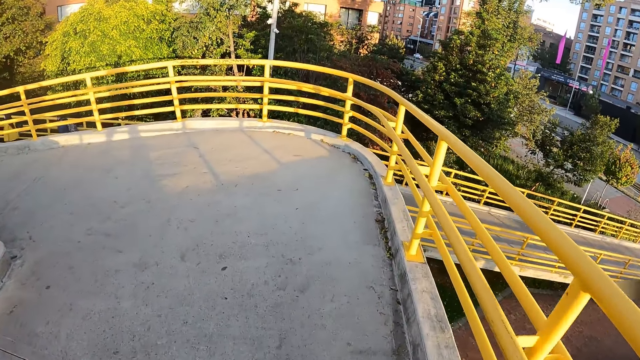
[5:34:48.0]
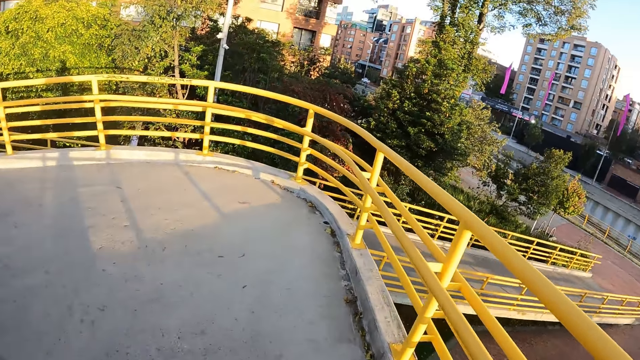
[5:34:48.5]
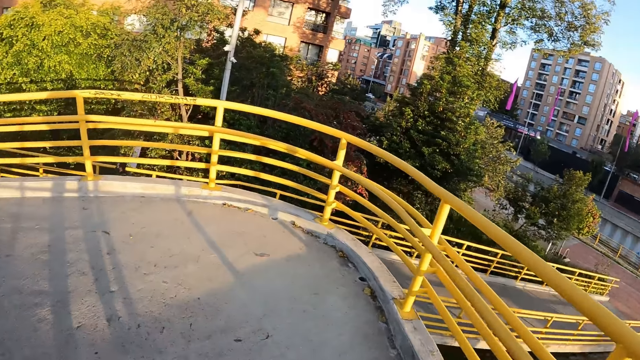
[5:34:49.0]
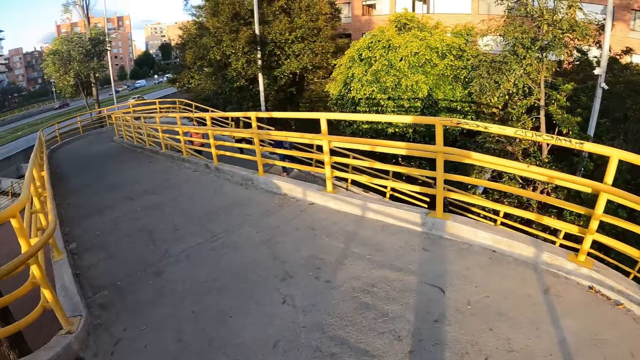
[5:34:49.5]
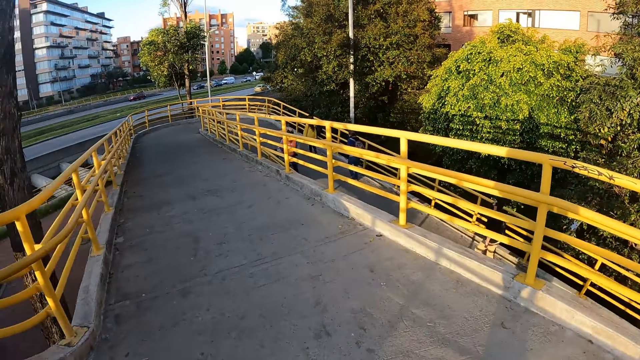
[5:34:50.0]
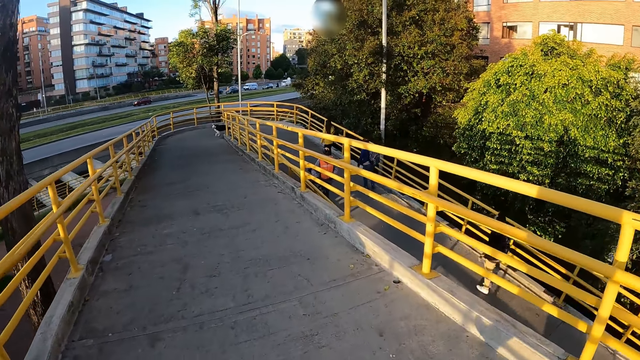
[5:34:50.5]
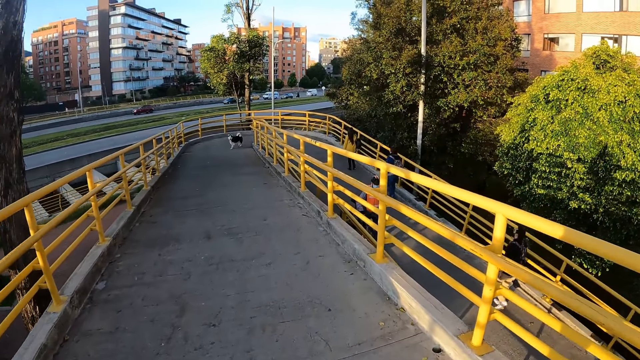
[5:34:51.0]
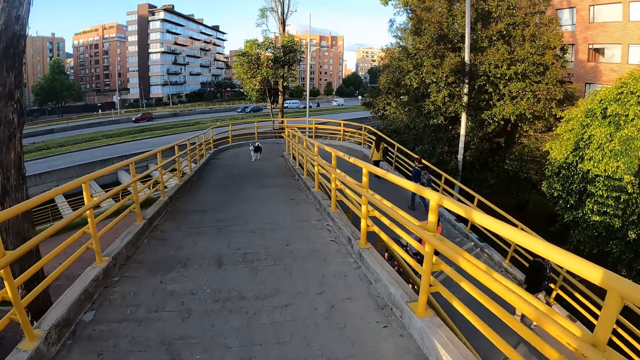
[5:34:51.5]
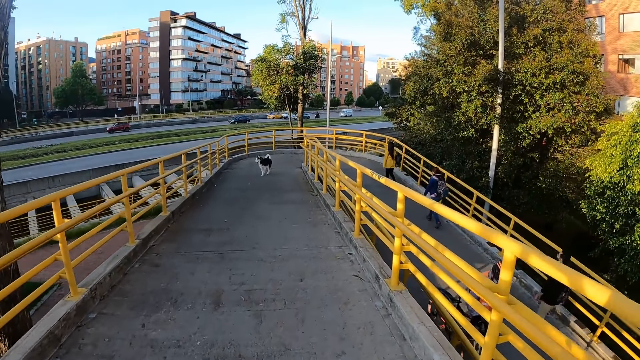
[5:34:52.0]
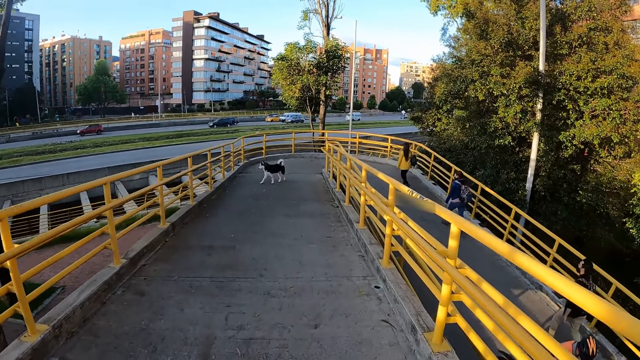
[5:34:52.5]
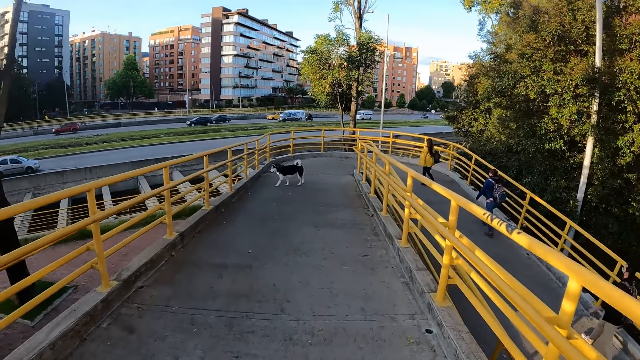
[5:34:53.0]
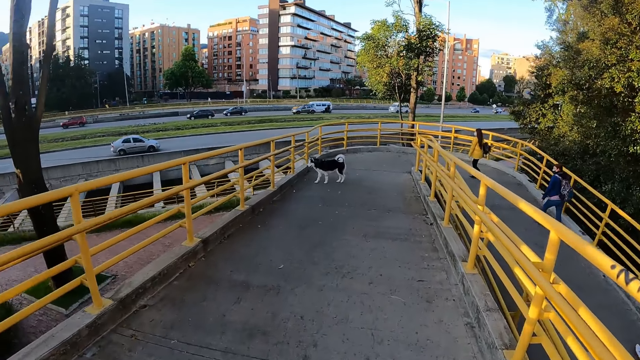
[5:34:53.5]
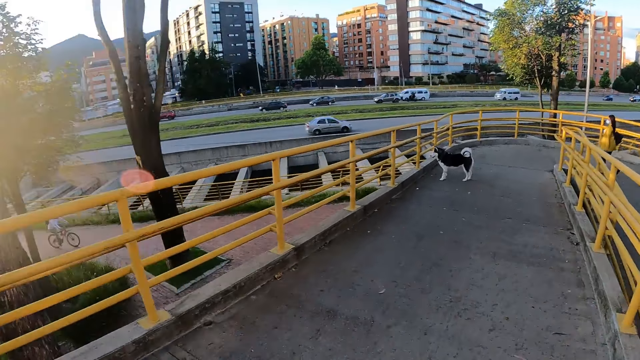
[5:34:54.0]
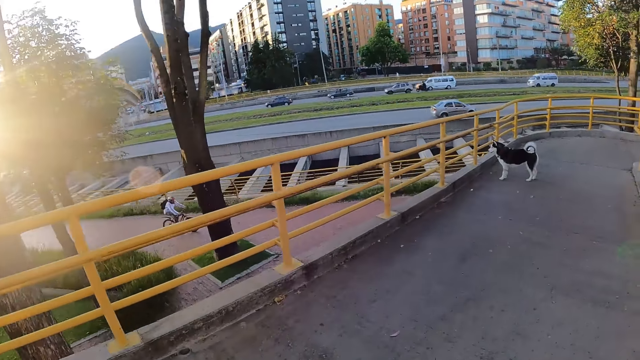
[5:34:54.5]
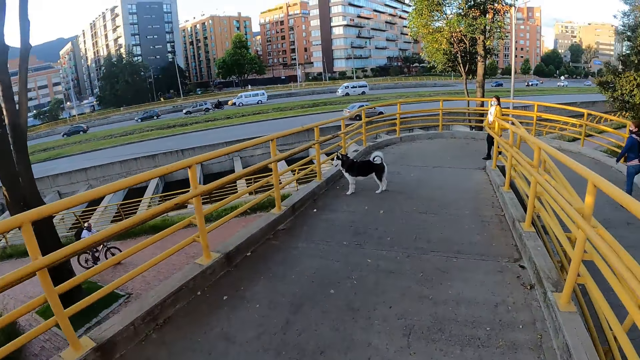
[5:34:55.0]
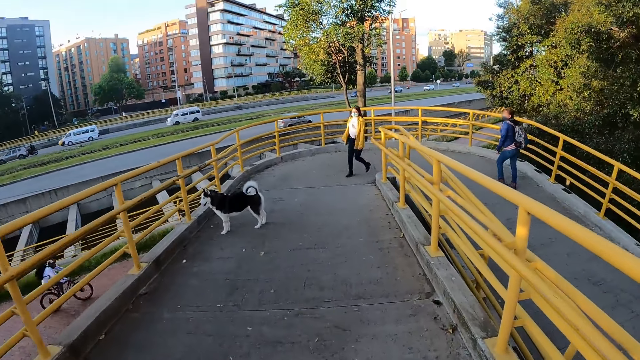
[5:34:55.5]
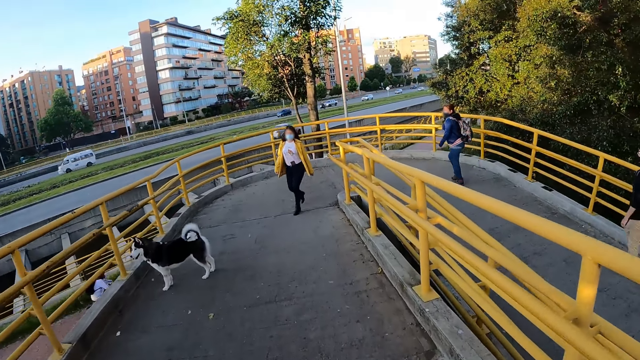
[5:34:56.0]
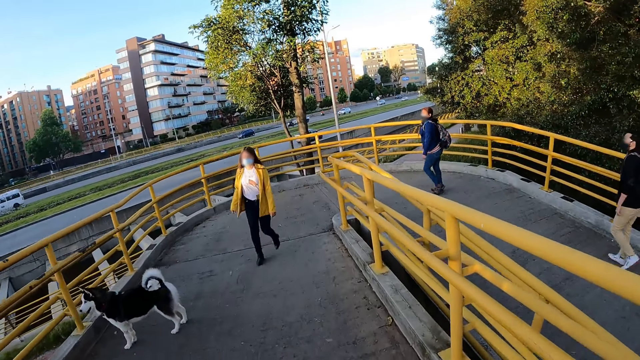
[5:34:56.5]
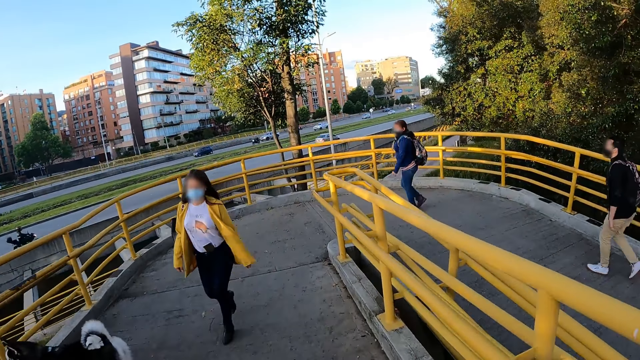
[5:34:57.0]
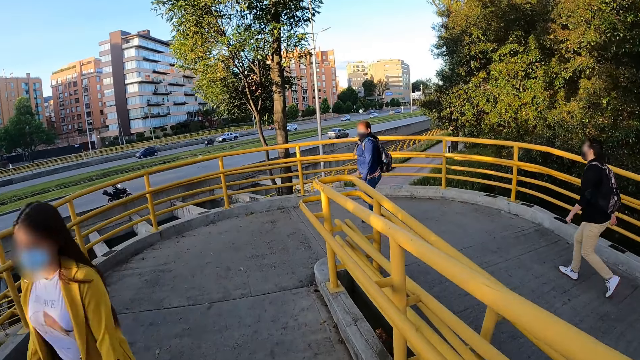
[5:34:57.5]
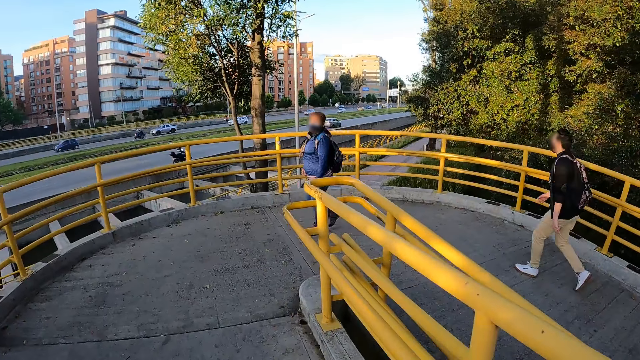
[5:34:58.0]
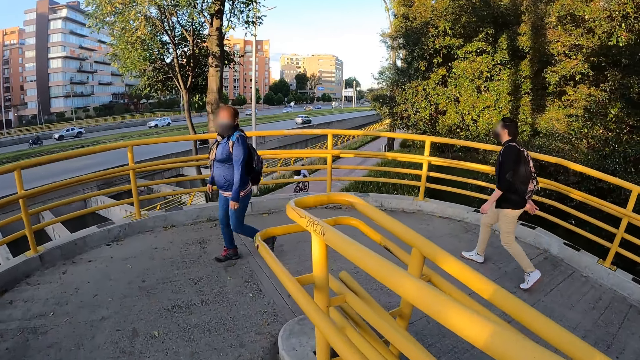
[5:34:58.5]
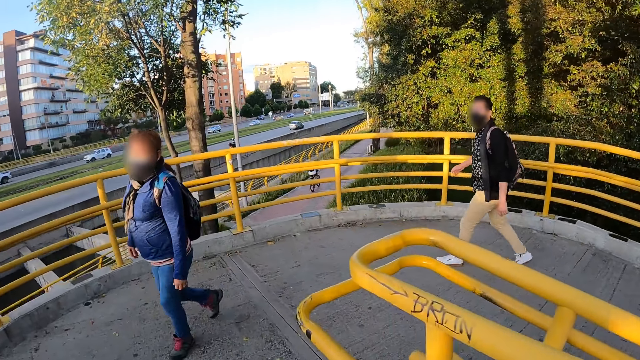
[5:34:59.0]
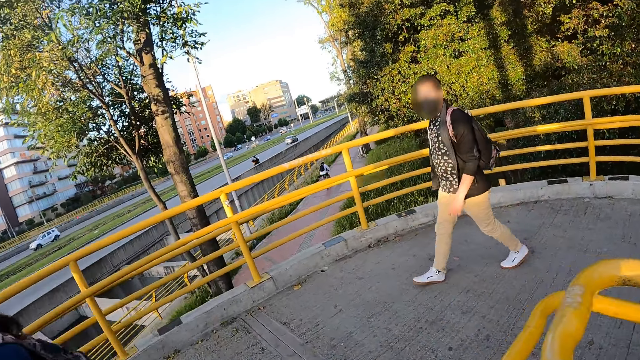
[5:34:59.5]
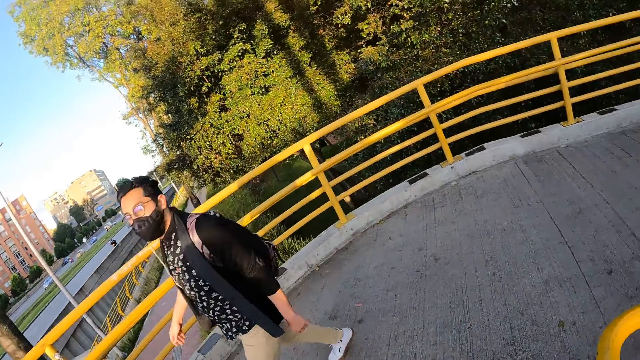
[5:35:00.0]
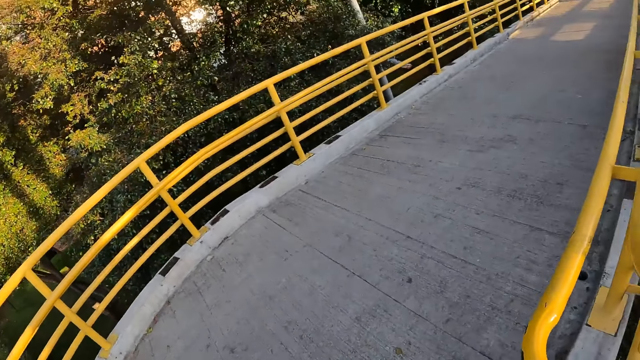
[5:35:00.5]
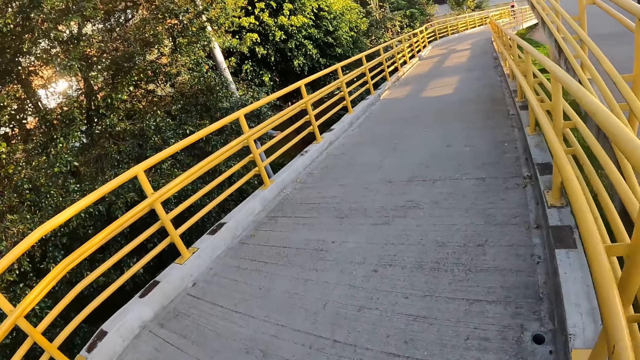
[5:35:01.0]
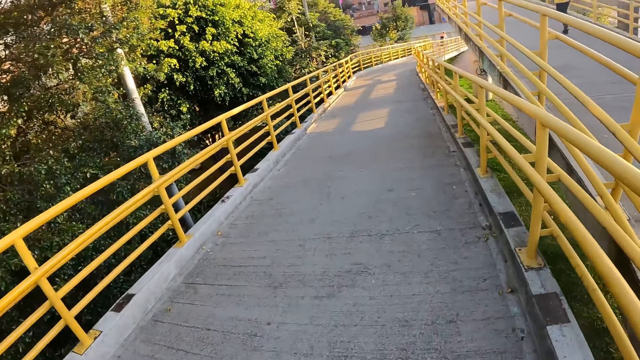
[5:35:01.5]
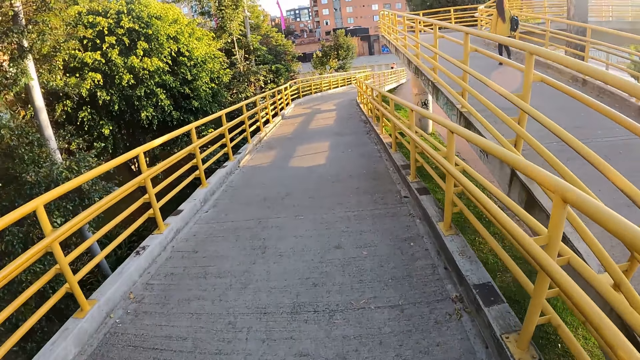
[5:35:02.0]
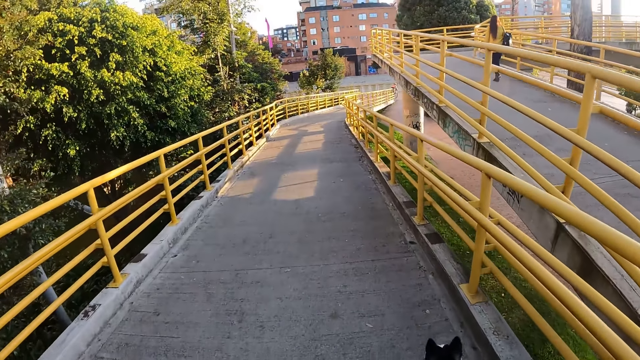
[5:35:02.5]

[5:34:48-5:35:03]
The camera wearer walks past the dog. A woman walks past the camera wearer. Another woman walks past the camera wearer. A man walks past the camera wearer.

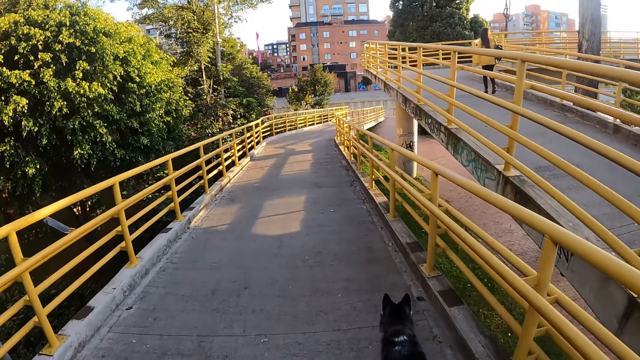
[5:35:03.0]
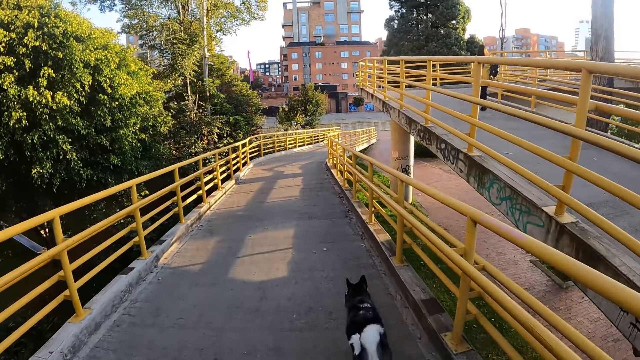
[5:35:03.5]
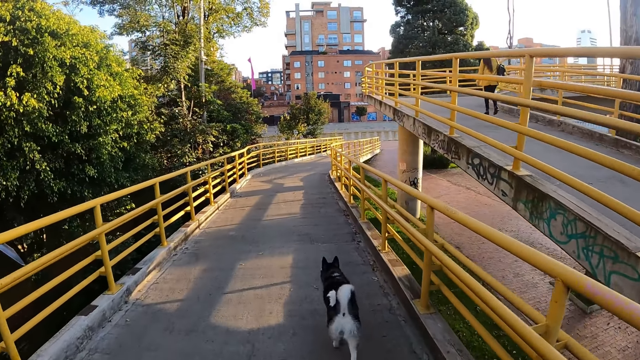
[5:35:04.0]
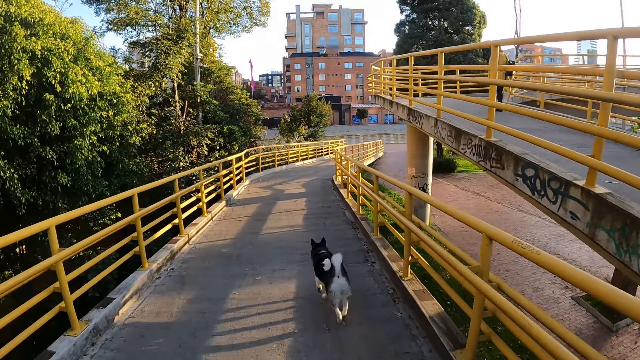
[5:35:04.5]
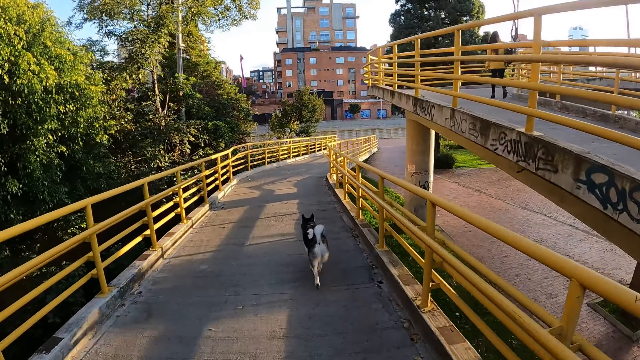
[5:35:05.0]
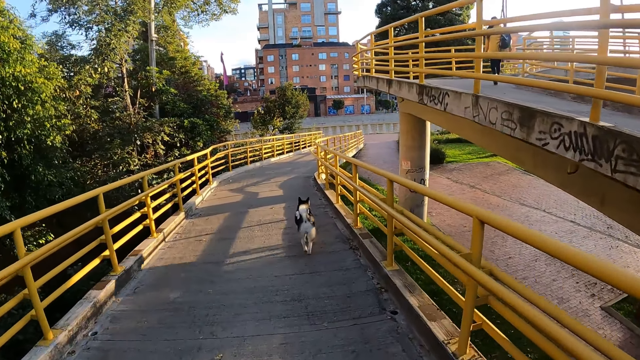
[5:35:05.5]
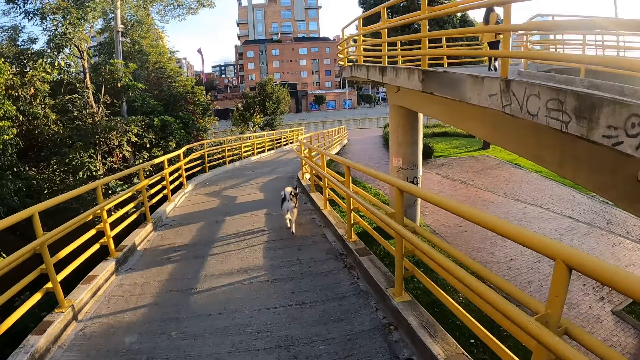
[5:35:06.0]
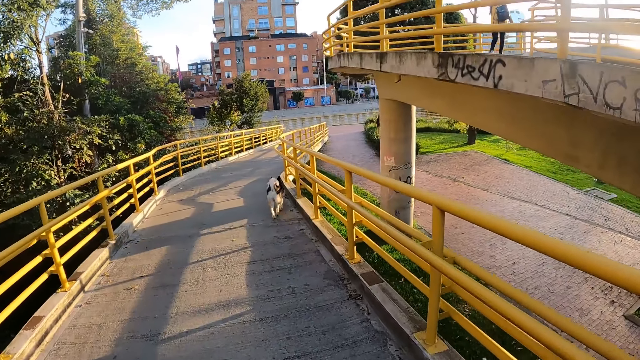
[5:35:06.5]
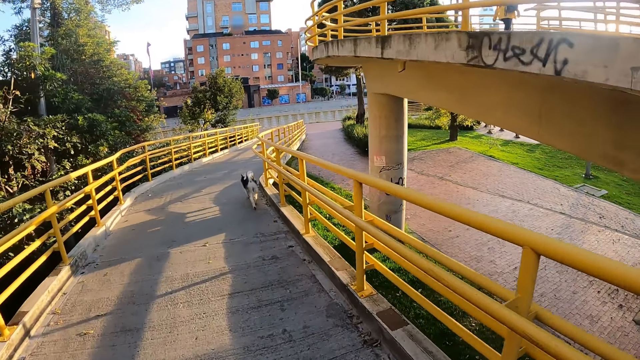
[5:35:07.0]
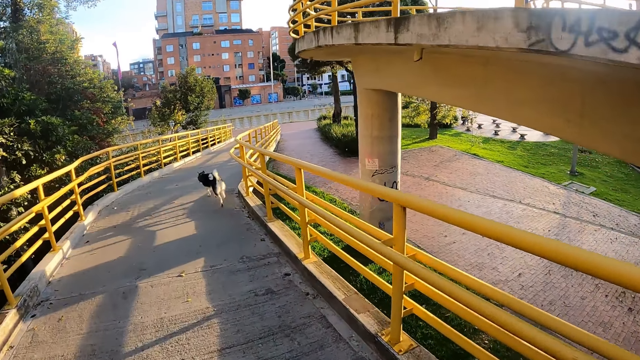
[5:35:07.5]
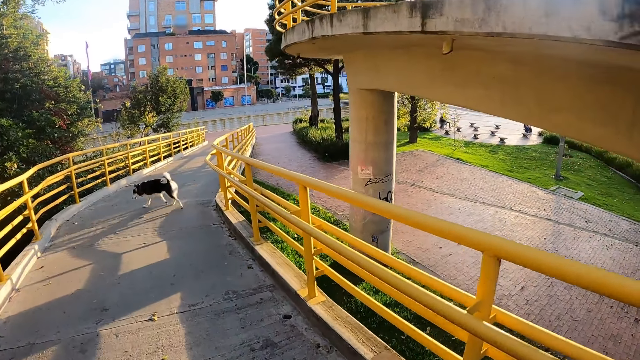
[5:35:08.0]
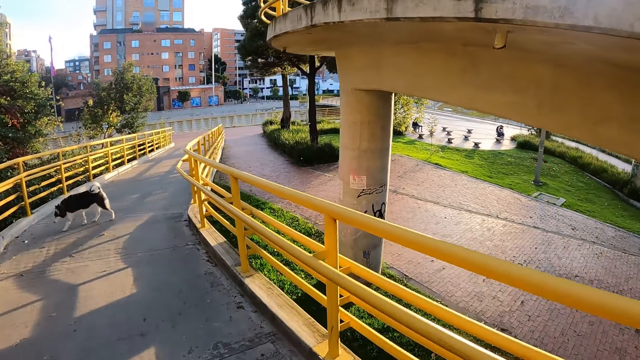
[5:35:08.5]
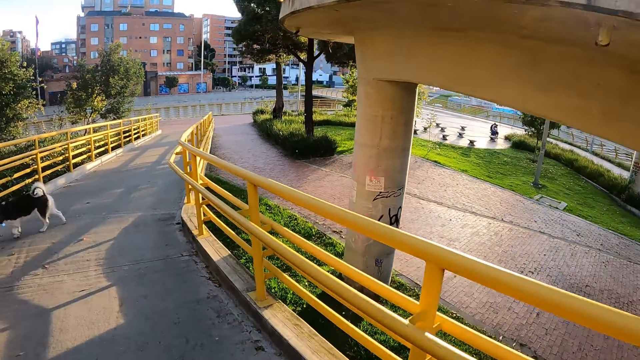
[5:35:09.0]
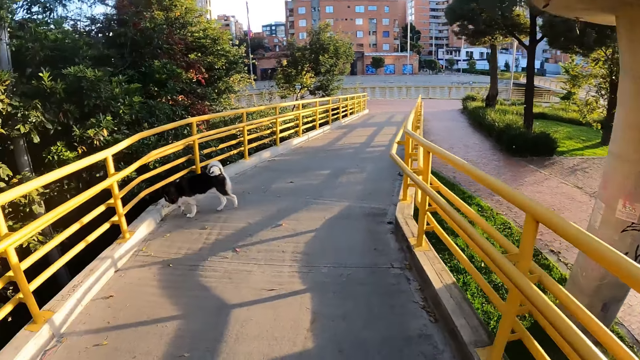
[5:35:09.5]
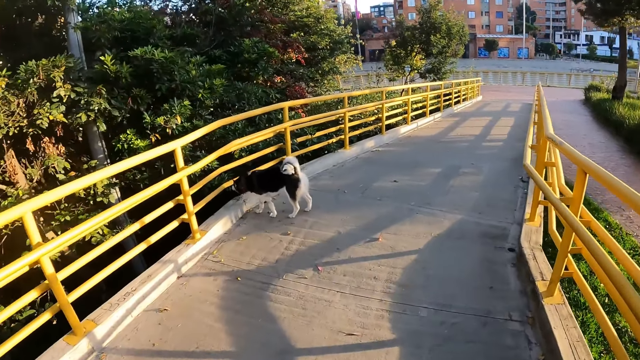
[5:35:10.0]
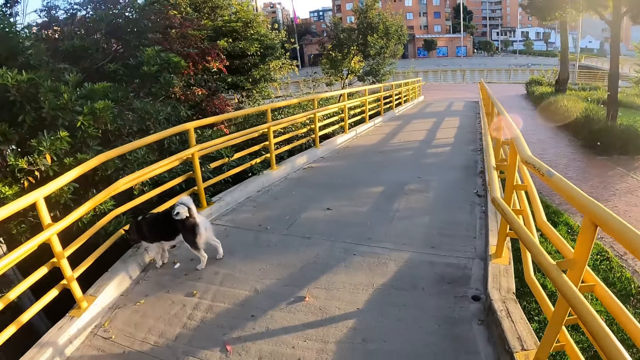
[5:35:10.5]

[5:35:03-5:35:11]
The dog walks past the camera wearer.
